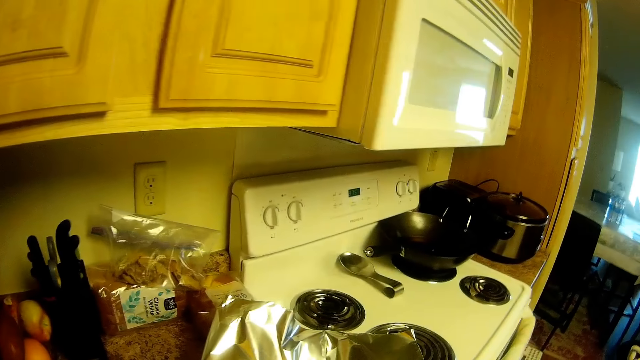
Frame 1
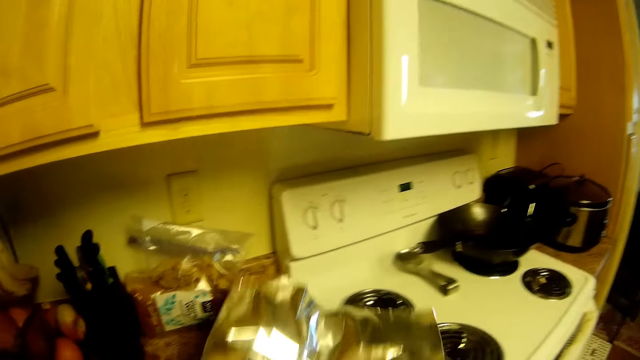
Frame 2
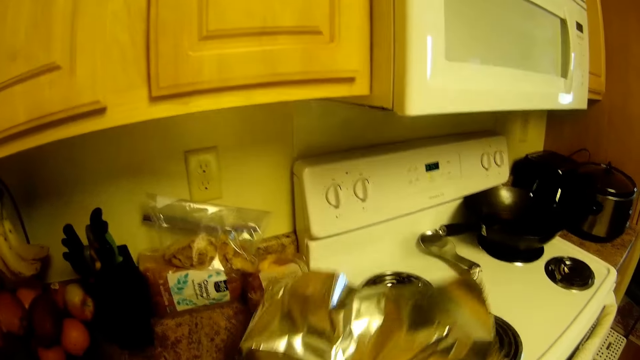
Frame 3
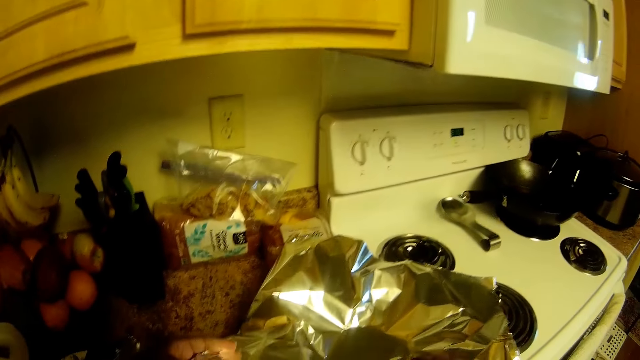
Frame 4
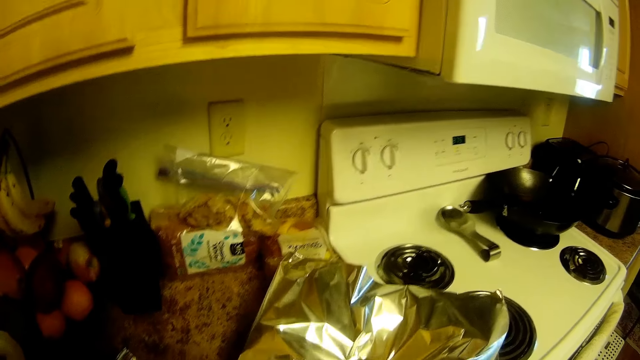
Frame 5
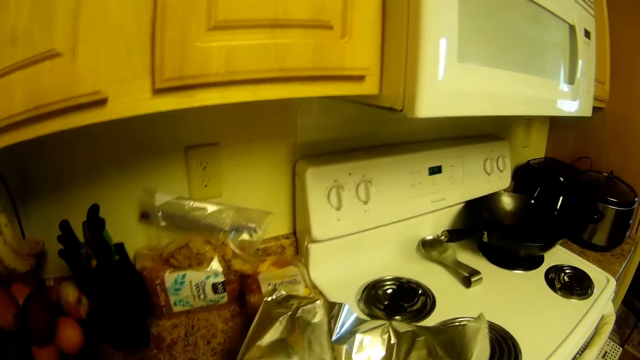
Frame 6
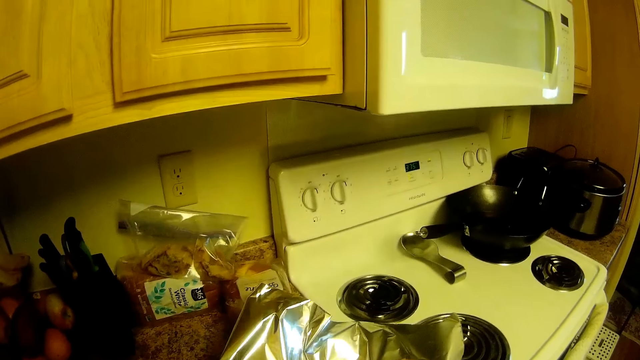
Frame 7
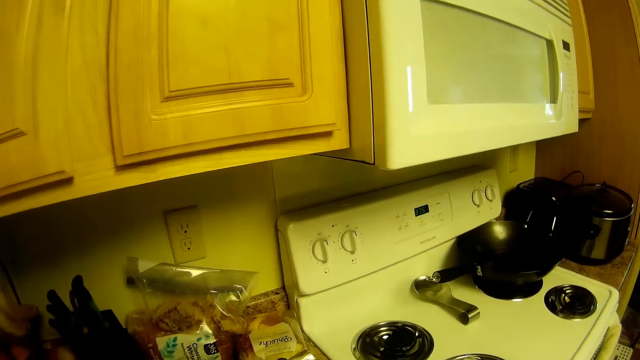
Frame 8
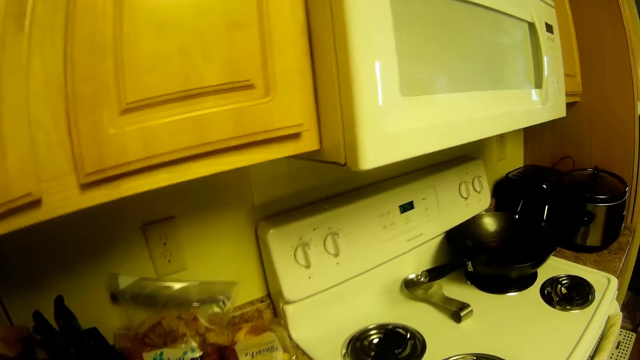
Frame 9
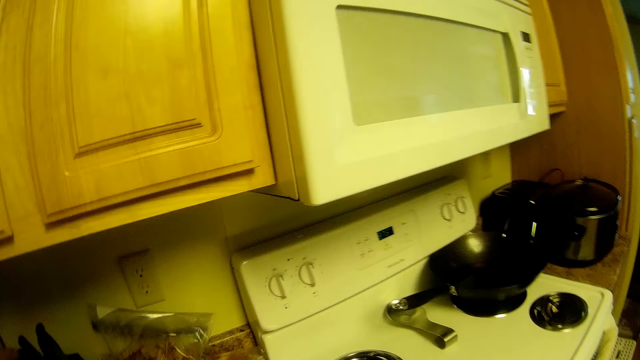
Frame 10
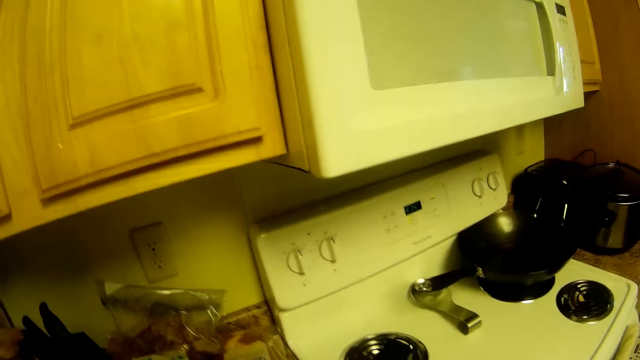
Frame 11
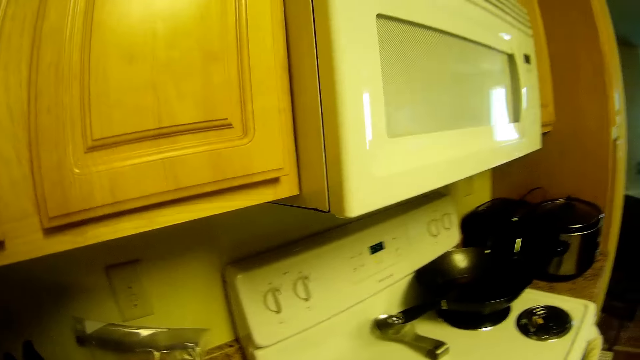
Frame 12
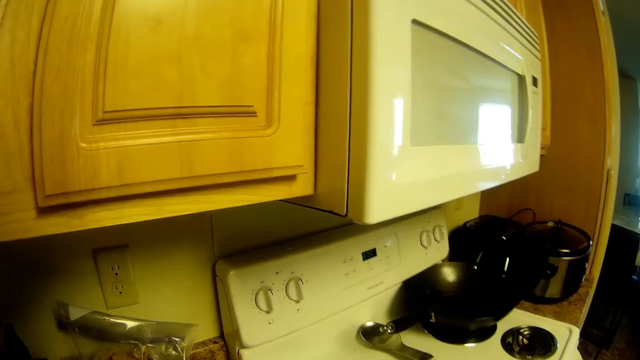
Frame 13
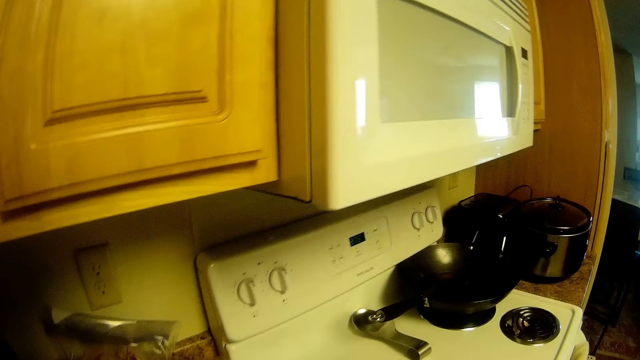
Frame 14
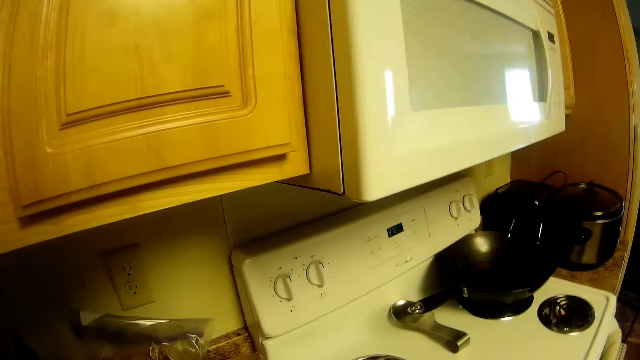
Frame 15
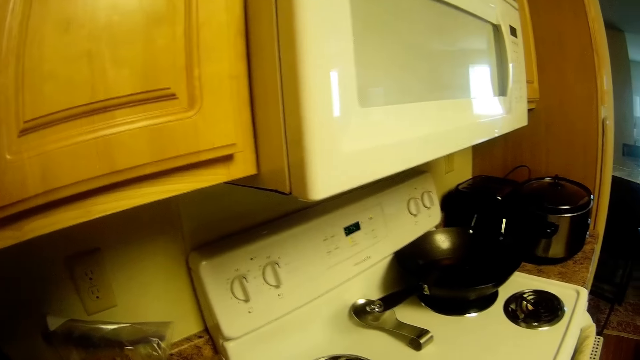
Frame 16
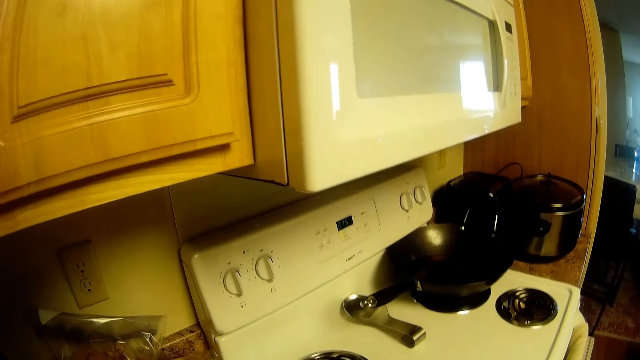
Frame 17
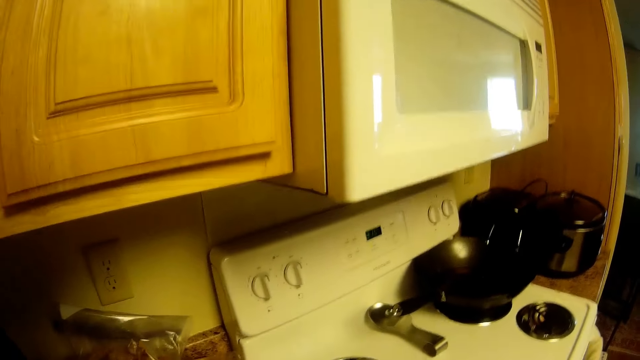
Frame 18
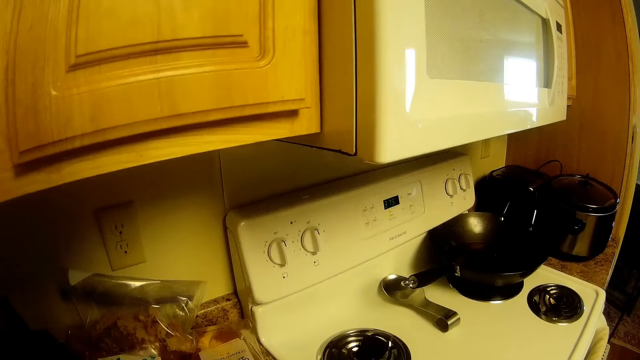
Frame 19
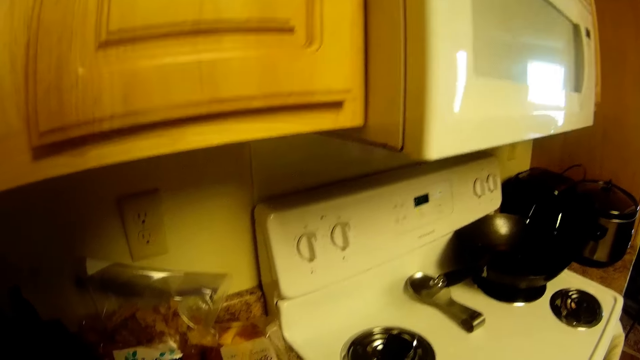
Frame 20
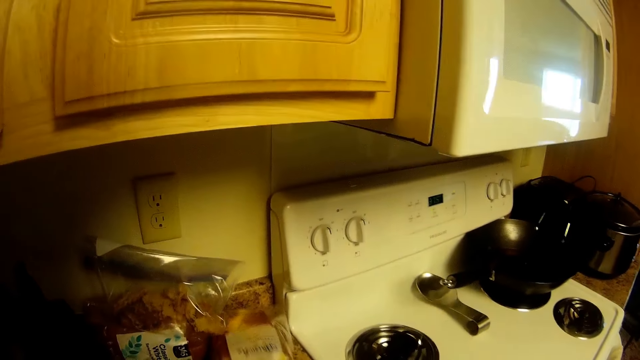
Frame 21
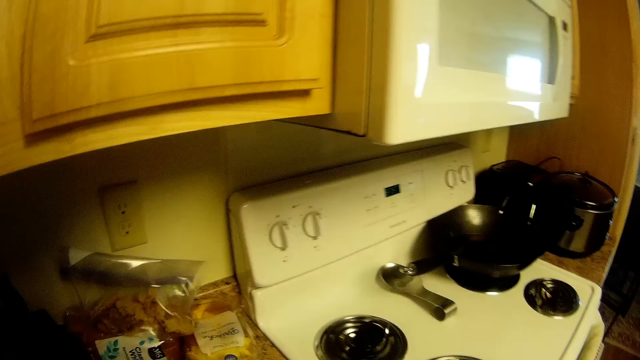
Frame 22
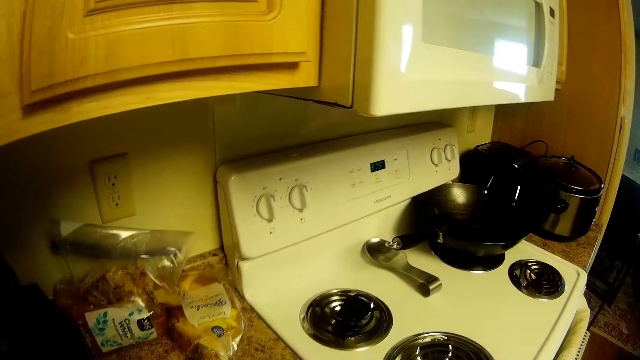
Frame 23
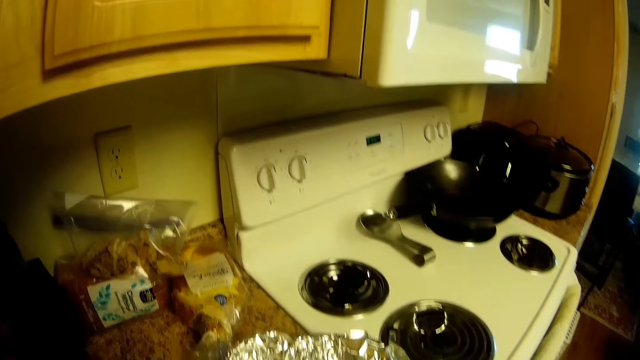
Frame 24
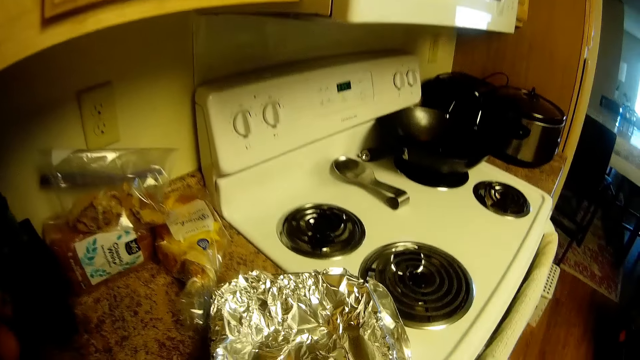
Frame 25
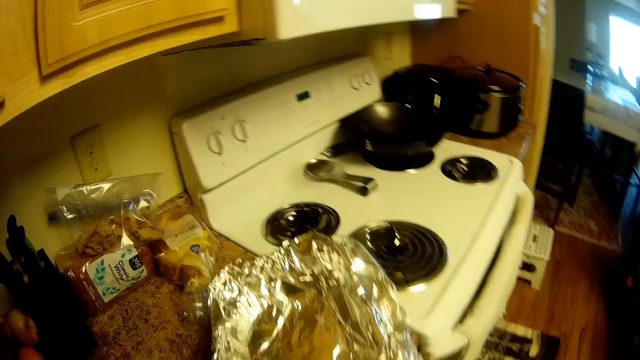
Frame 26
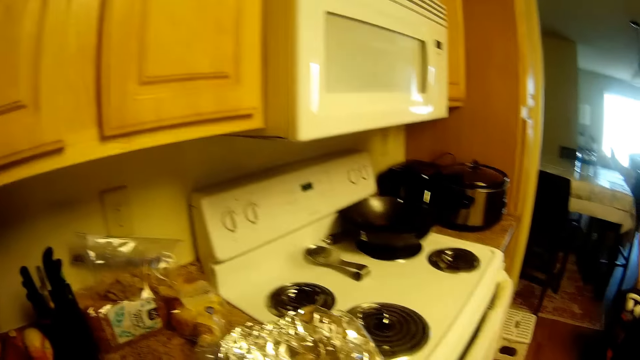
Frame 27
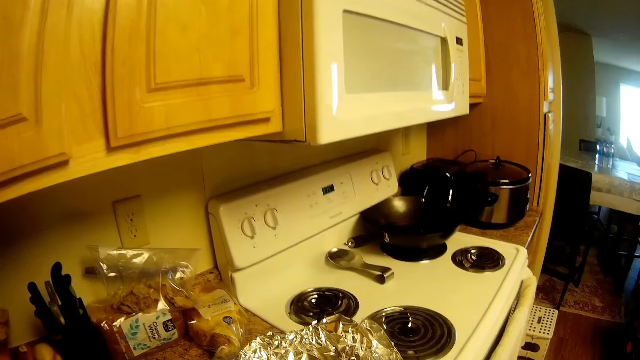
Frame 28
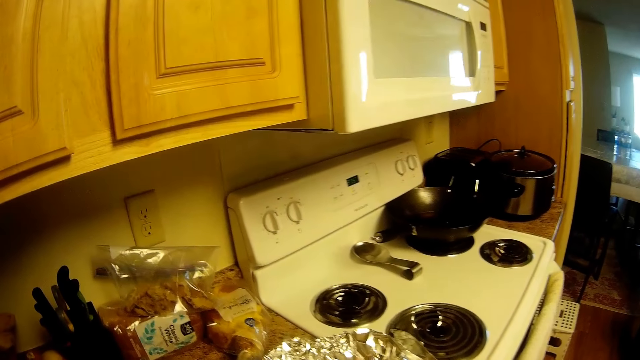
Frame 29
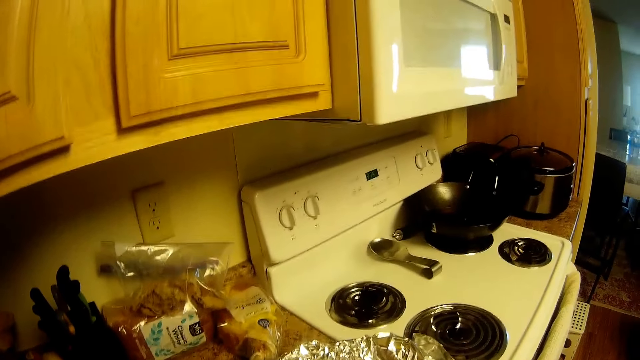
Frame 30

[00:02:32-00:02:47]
The camera wearer adjusts the paper foil on the kitchen counter with both hands. They move the meat on the counter. They move the foil. They wrap a plate with the foil with both hands.

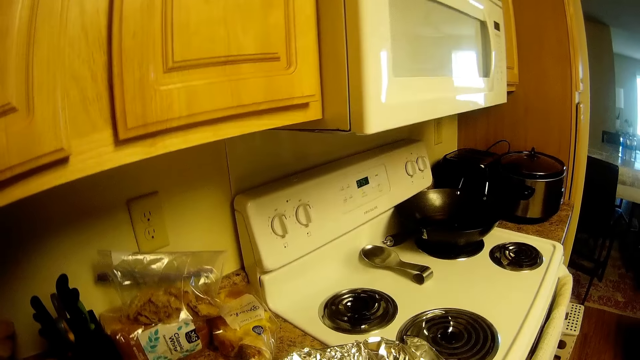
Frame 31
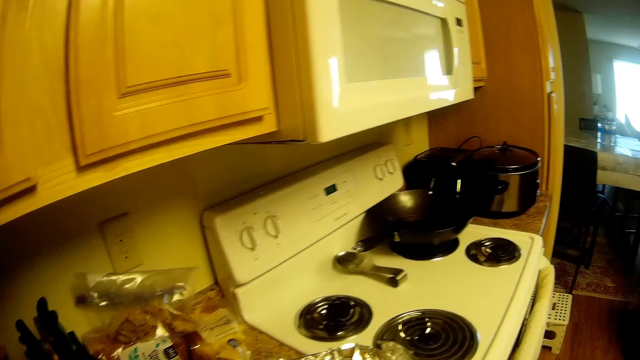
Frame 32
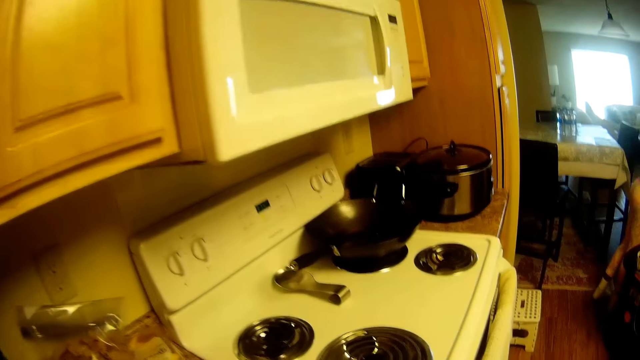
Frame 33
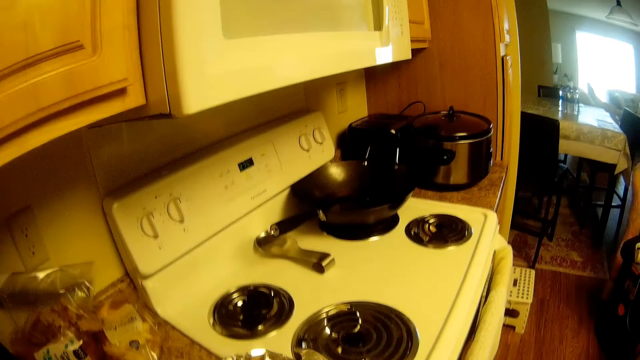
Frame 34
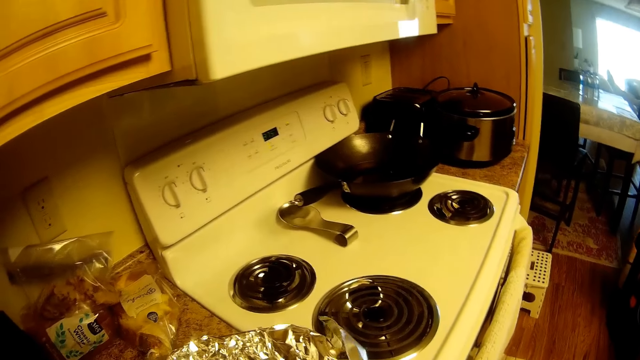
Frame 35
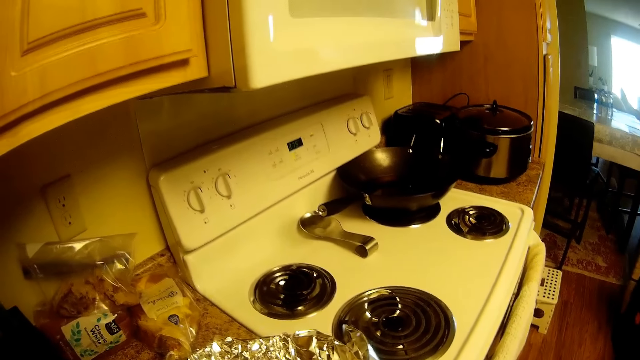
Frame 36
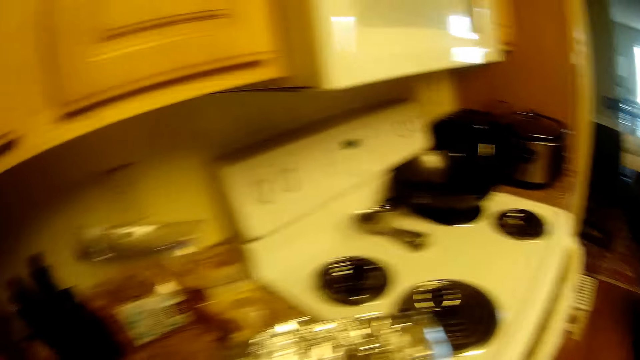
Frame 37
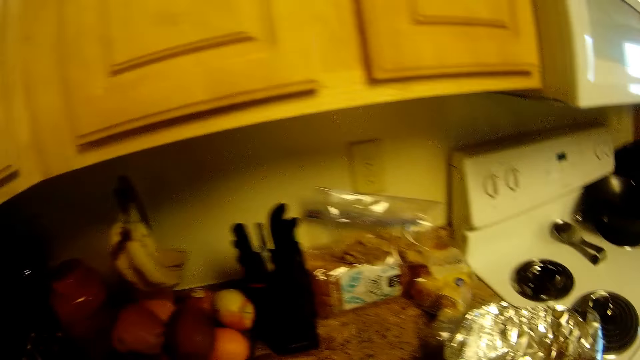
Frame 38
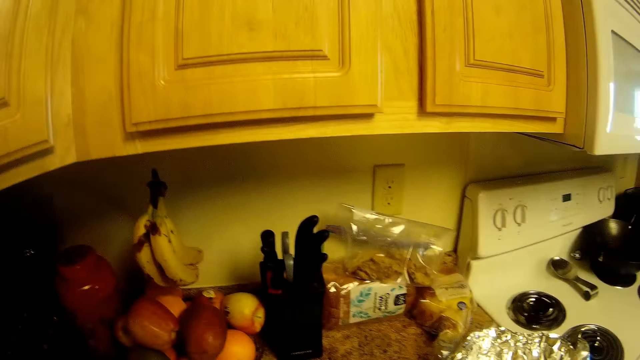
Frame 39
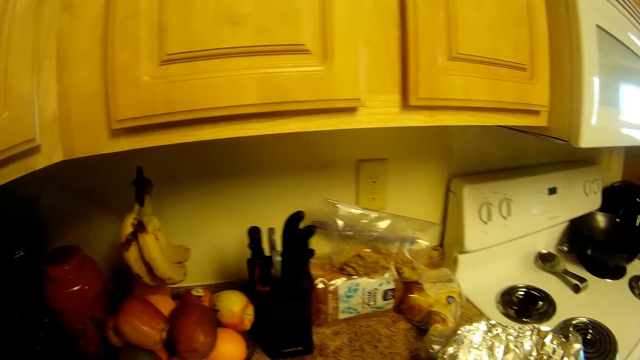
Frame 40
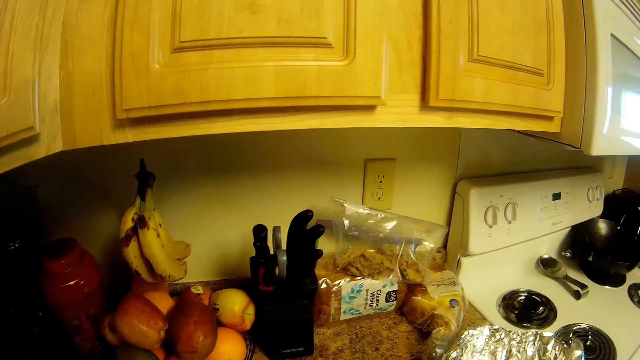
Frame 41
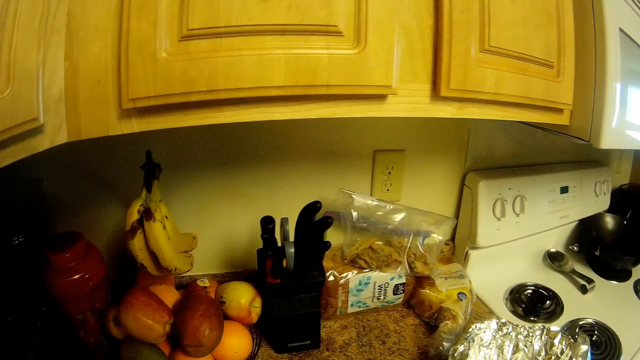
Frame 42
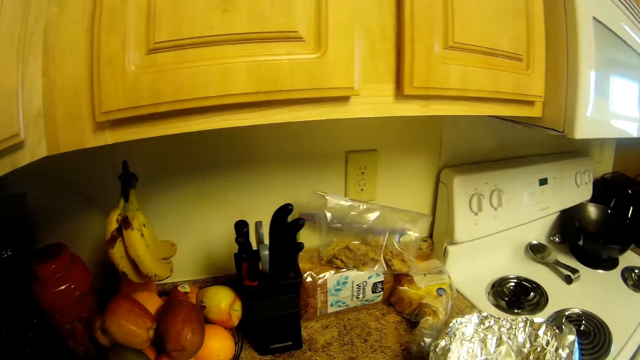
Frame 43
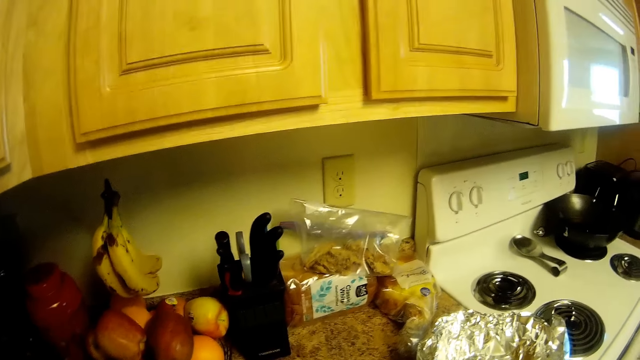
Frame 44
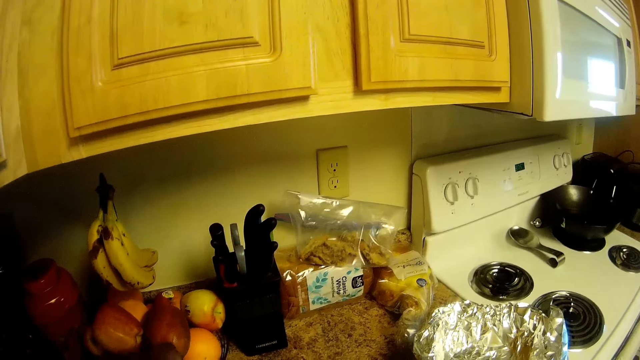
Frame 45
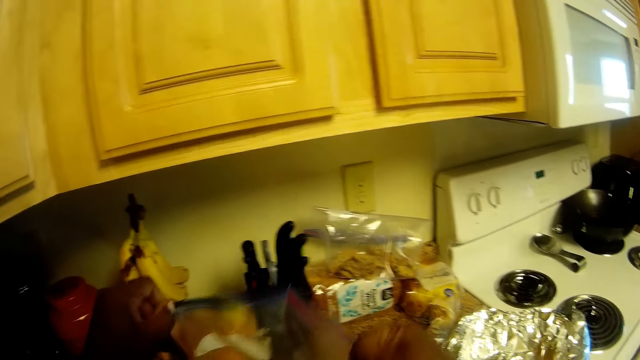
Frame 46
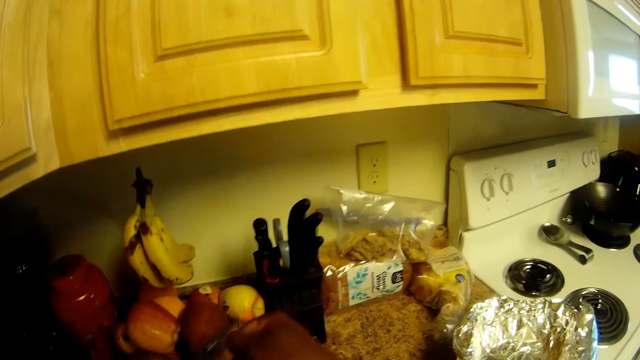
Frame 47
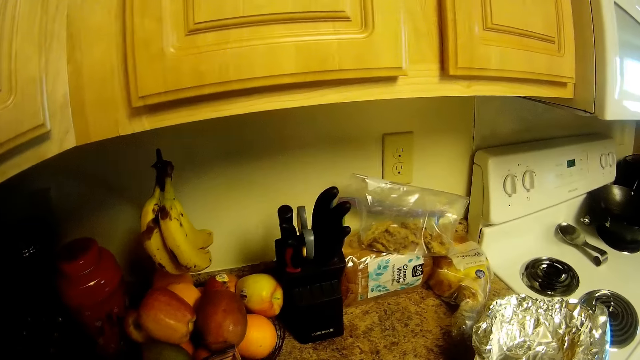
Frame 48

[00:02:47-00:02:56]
The camera wearer lifts a ziploc with both hands.
